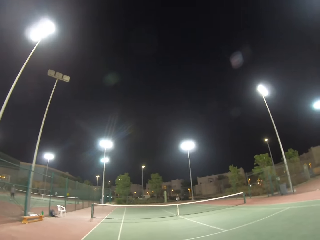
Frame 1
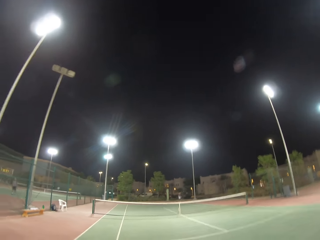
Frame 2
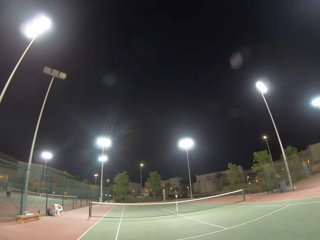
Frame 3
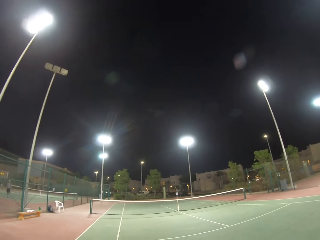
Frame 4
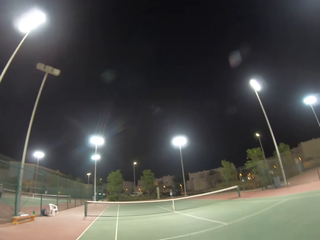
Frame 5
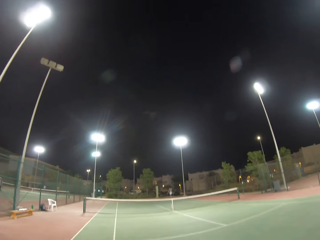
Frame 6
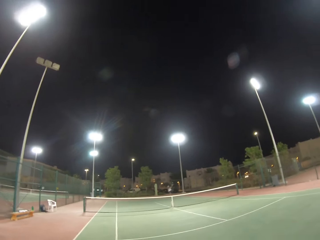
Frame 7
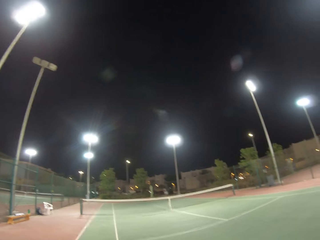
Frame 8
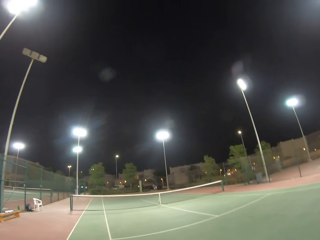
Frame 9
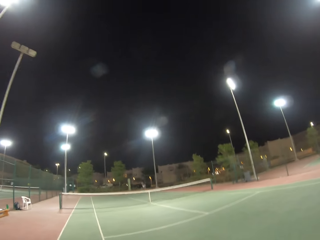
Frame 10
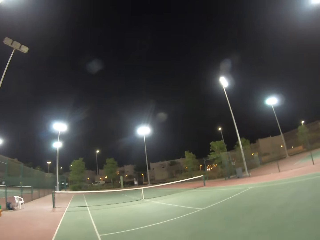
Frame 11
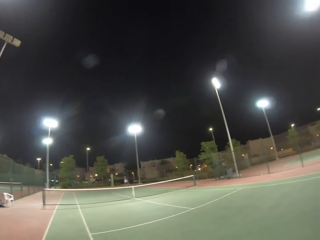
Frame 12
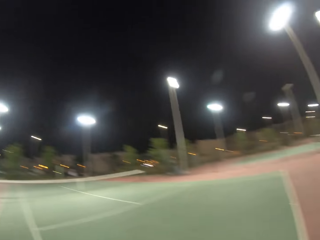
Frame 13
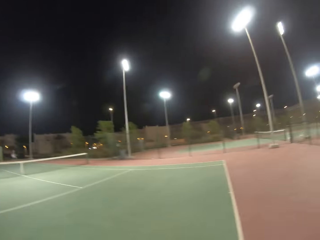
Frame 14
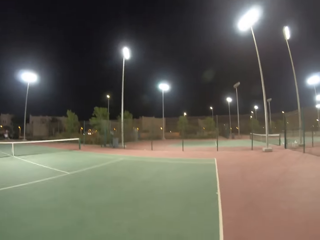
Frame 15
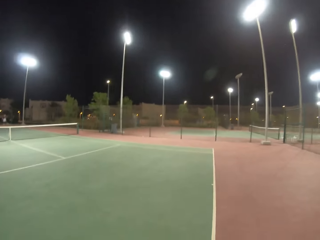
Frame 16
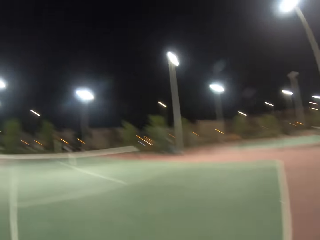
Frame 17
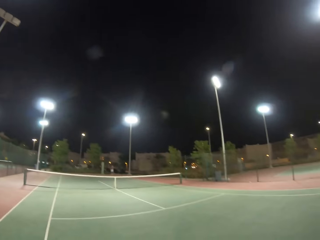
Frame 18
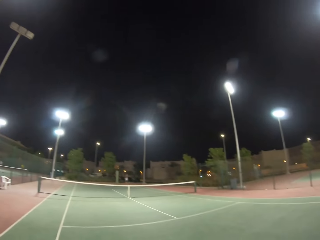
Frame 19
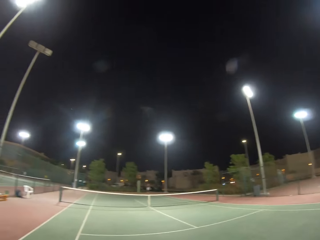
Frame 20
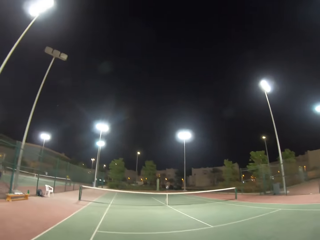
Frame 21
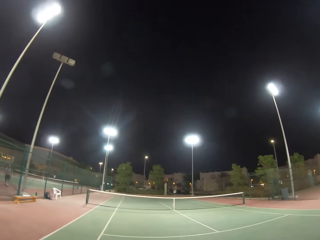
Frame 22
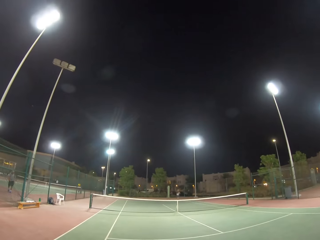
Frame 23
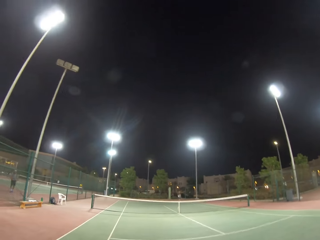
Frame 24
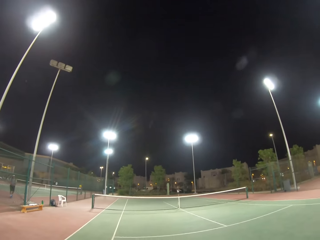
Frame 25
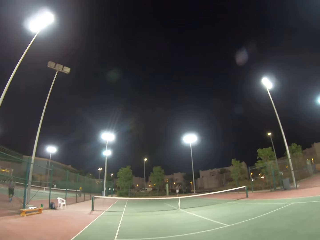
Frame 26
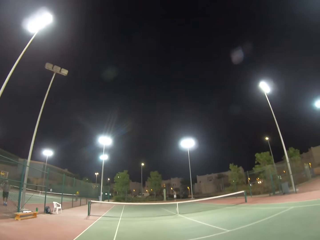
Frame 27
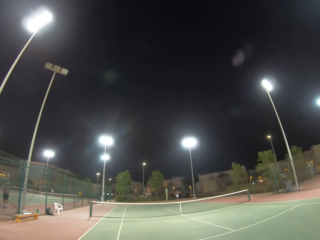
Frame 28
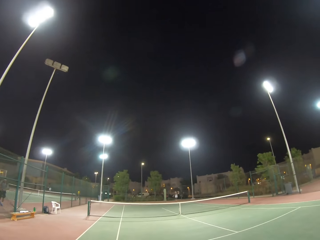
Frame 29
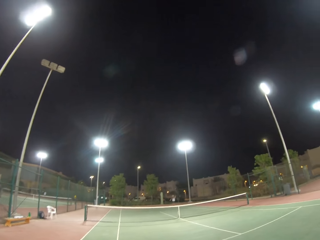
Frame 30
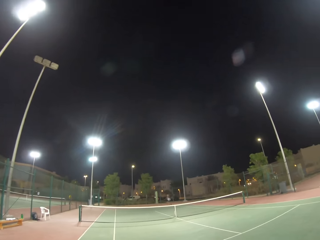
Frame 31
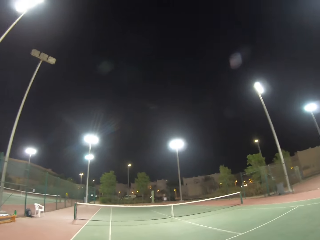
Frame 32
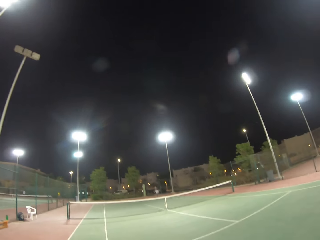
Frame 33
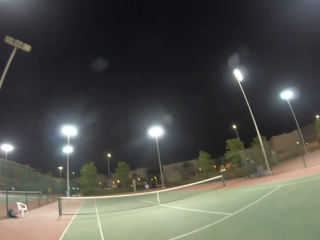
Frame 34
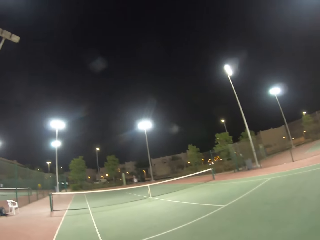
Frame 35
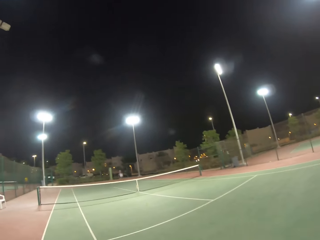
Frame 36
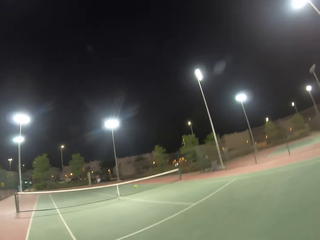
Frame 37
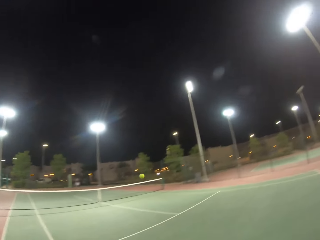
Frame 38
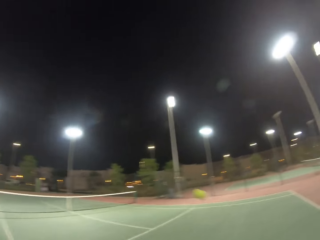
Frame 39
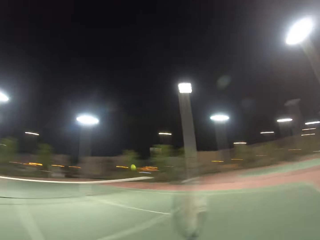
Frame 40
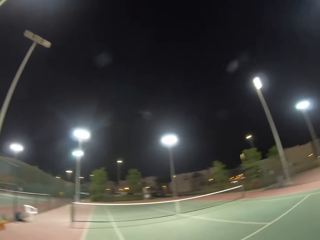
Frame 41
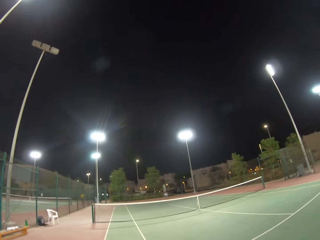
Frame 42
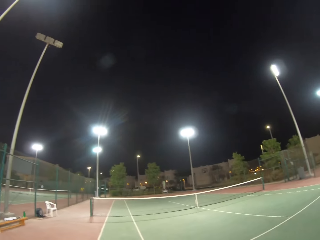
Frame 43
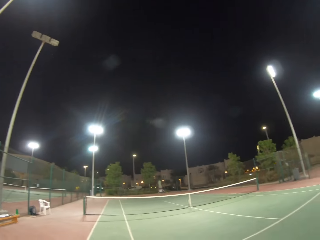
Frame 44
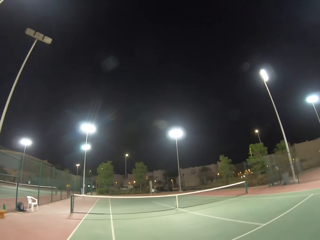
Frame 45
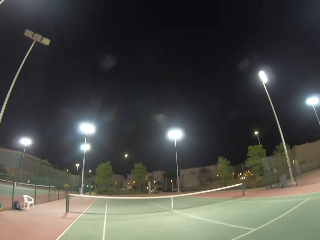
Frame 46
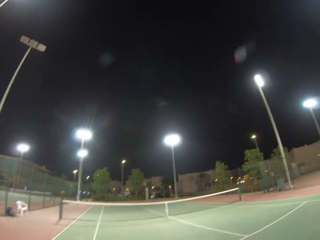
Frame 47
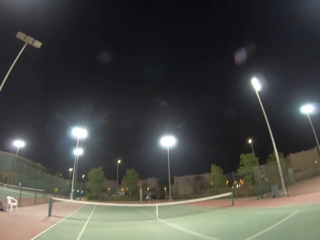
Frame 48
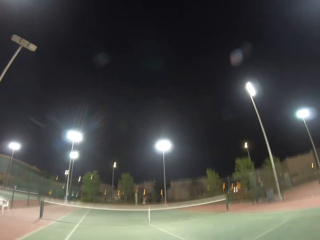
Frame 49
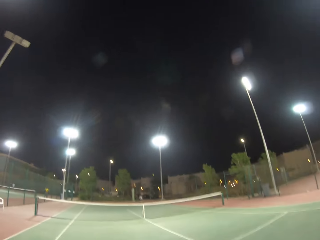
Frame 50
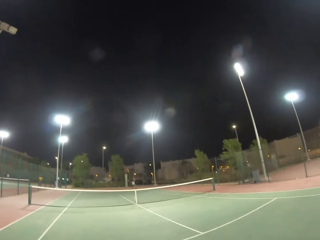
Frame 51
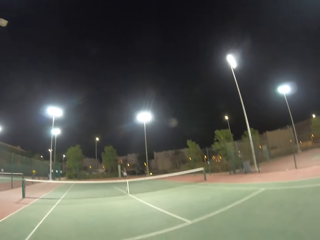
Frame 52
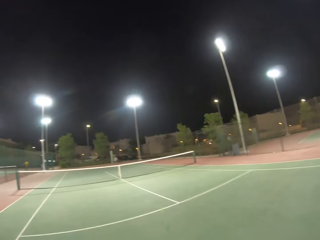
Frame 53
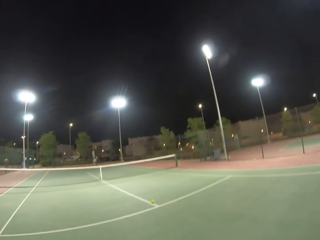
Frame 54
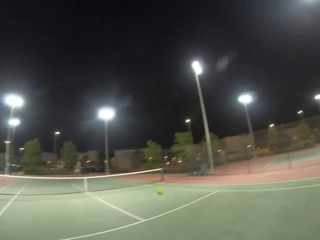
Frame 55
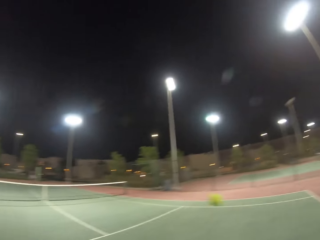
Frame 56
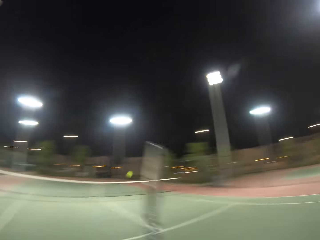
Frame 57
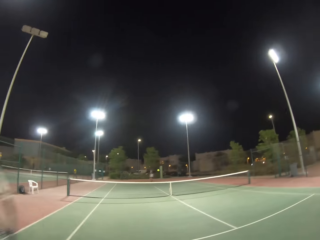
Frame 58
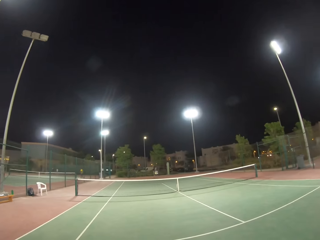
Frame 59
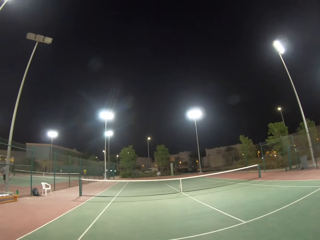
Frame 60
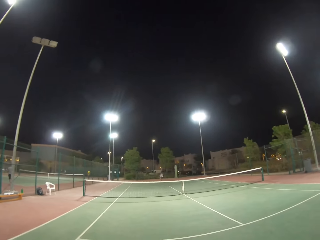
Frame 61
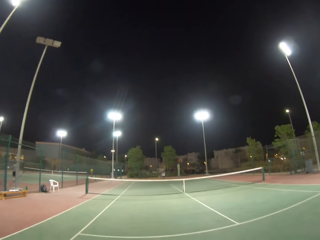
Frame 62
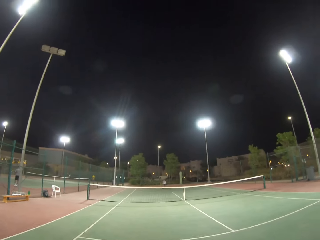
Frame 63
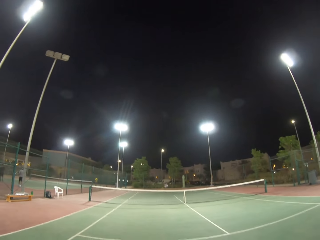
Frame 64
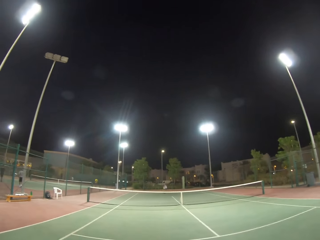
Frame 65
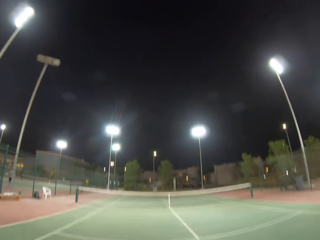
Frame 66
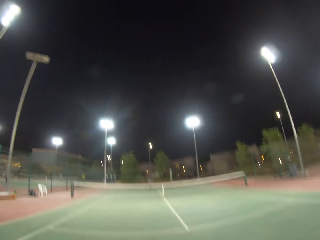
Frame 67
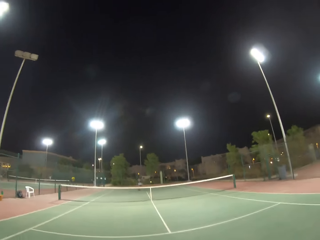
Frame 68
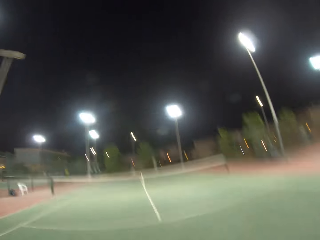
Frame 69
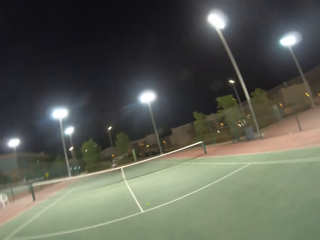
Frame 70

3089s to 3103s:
A man hits the ball. The man hits the ball. The camera wearer hits the ball. They receive the green ball from the opponent. The man hits the ball. The camera wearer throws the ball with the racket. They hit the ball with the racket. The man hits the ball.

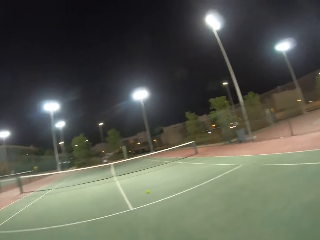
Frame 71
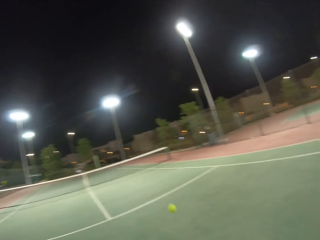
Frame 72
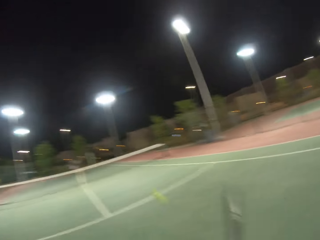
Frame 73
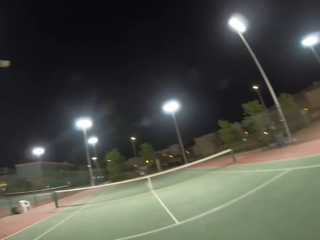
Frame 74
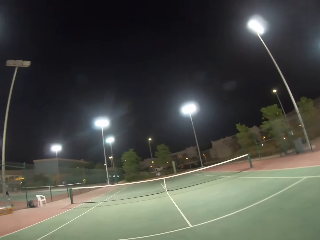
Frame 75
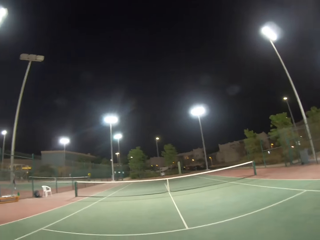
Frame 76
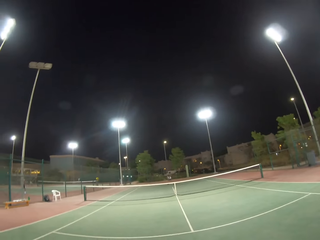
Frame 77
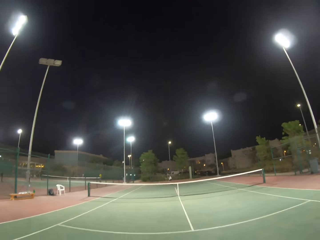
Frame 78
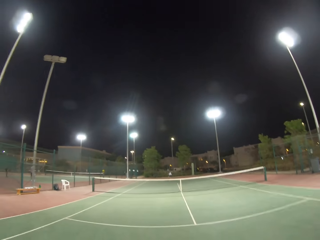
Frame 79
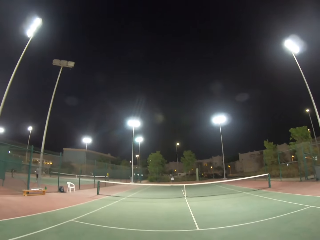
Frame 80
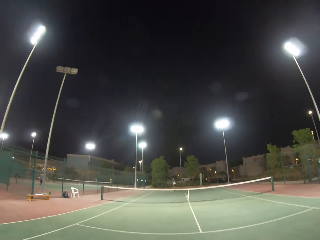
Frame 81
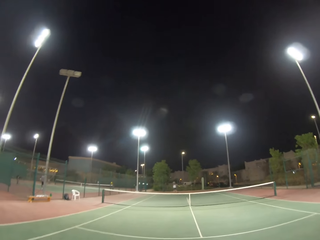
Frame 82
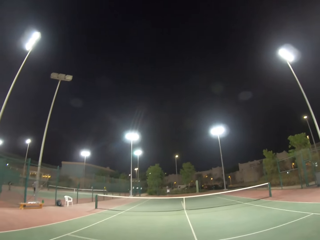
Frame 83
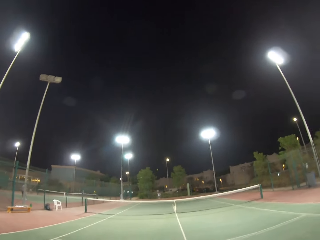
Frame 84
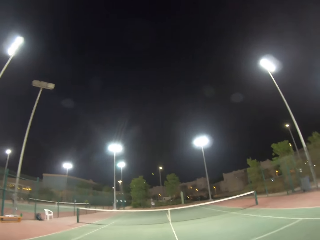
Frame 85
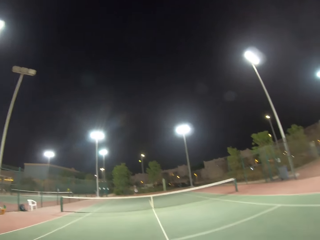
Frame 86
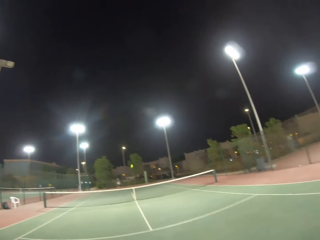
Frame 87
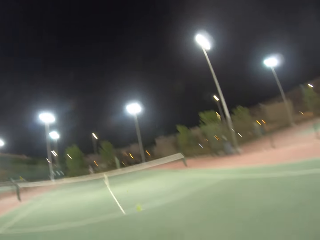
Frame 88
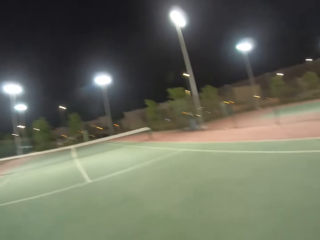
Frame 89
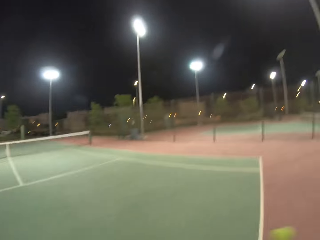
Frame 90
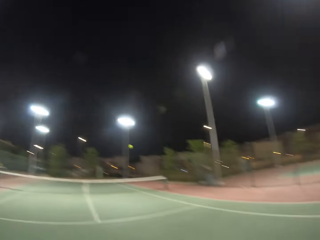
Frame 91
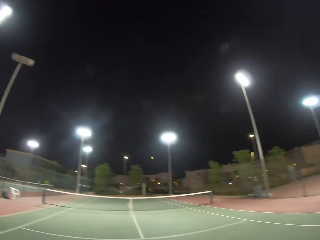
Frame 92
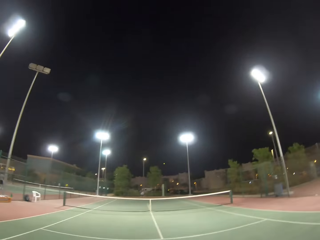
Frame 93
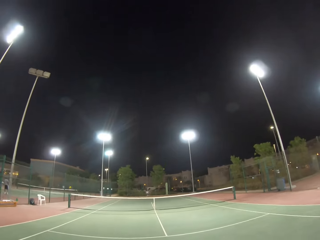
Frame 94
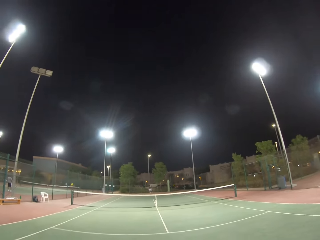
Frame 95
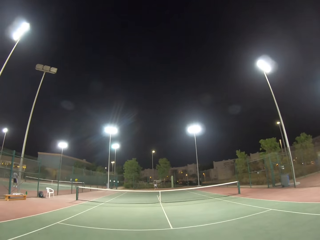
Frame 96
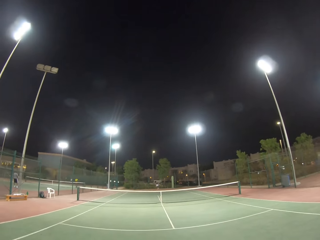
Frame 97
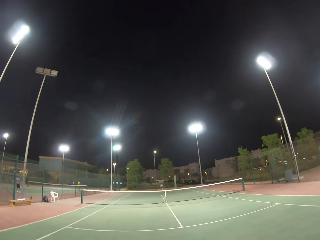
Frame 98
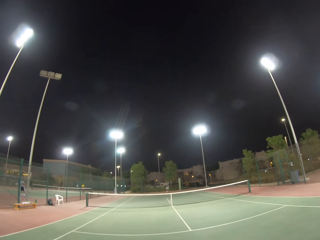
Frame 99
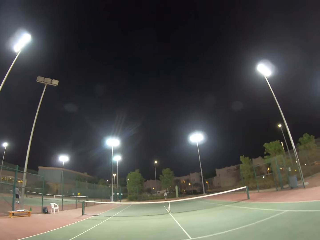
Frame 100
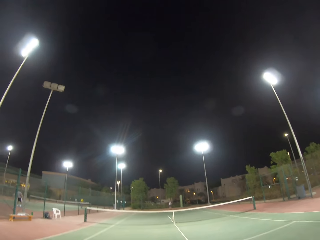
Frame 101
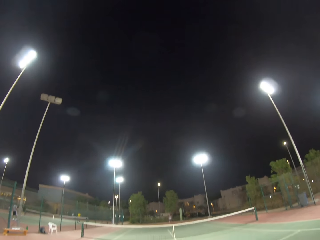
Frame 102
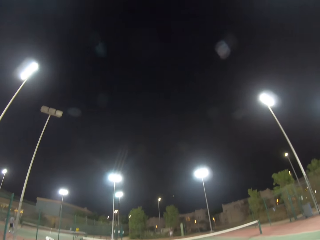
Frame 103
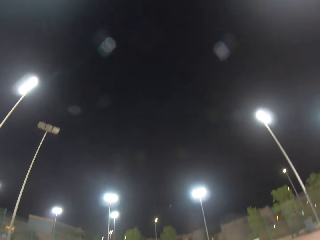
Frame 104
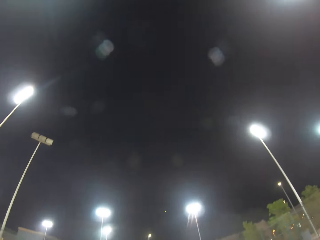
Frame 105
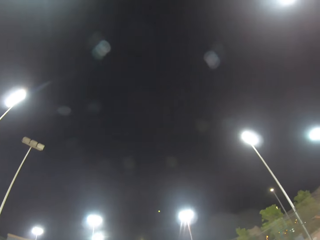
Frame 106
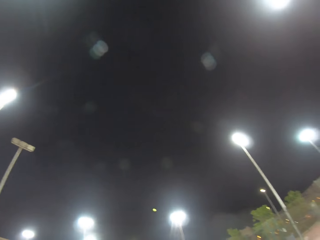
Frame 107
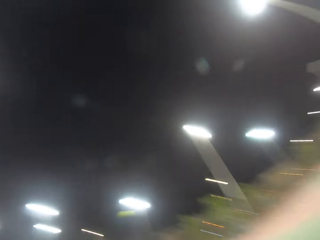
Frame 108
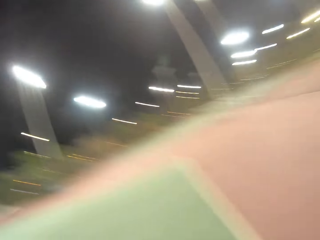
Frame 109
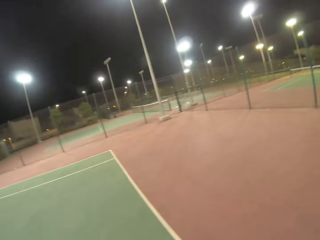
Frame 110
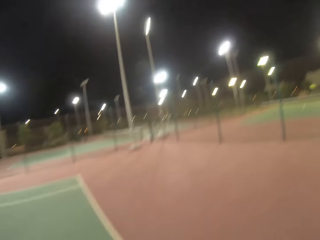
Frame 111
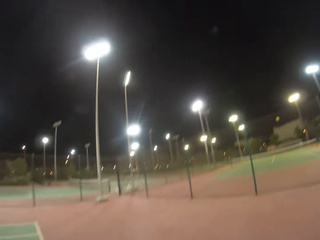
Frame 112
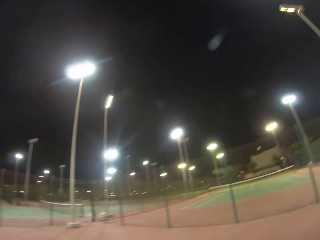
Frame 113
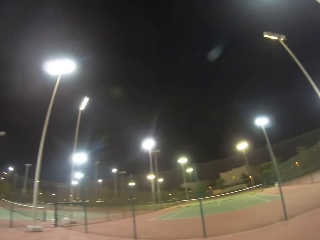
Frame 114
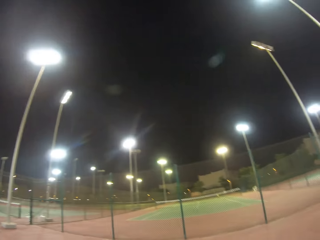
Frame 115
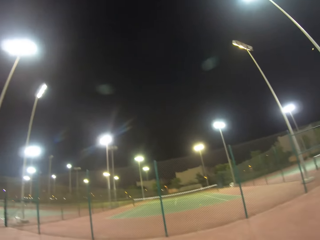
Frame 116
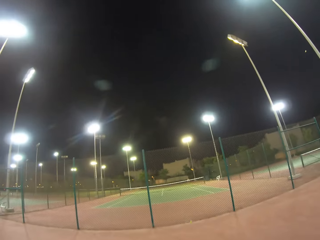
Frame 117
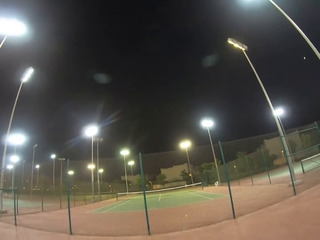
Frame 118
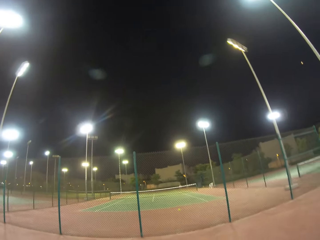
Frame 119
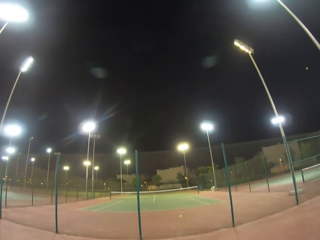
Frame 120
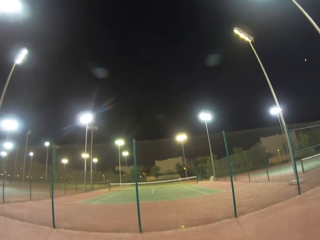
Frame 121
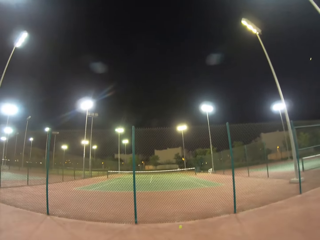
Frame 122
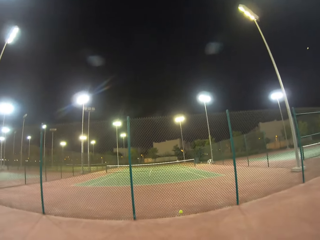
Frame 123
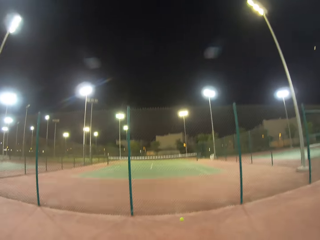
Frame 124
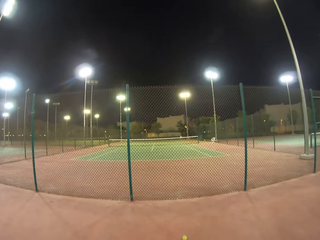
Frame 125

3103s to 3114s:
The camera wearer hits the ball with the racket. A man hits the ball. The camera wearer hits the ball with the racket. The man hits the ball. The camera wearer hits the green ball. They walk in the field.
